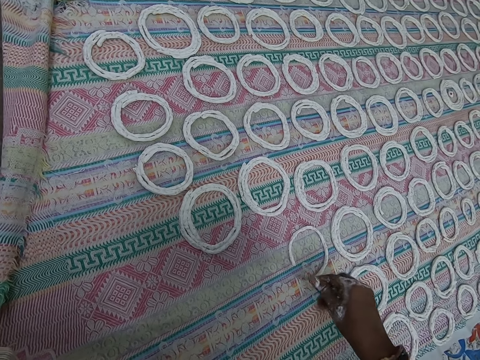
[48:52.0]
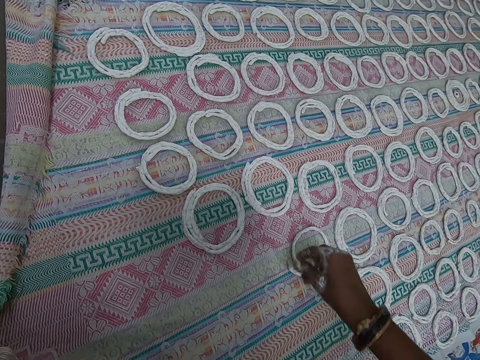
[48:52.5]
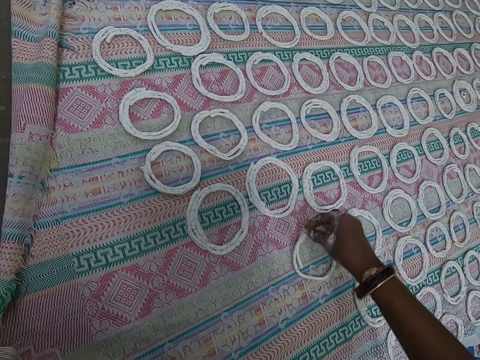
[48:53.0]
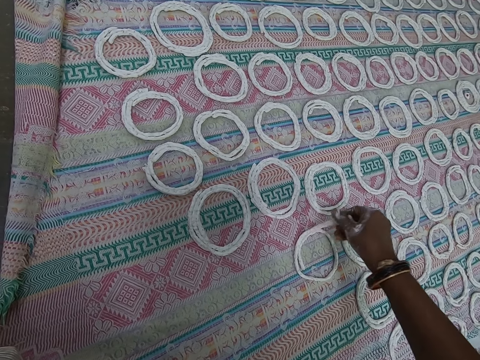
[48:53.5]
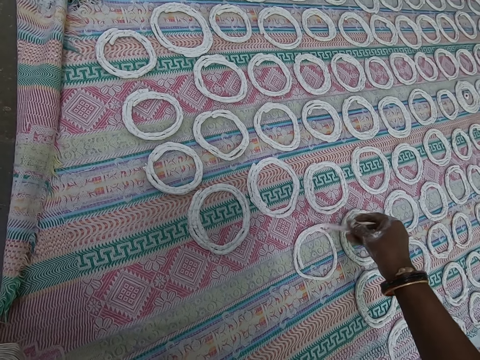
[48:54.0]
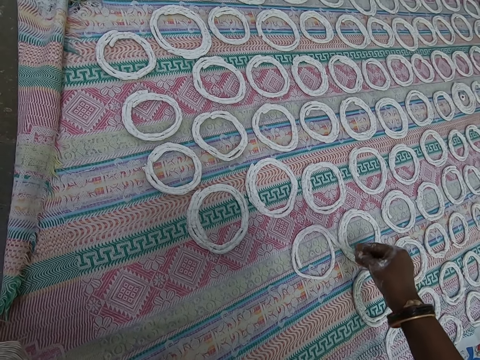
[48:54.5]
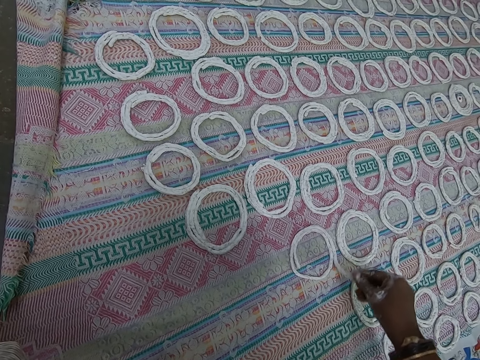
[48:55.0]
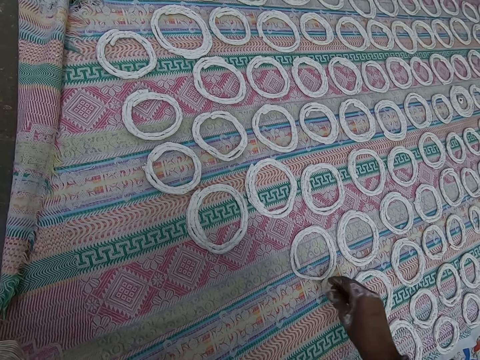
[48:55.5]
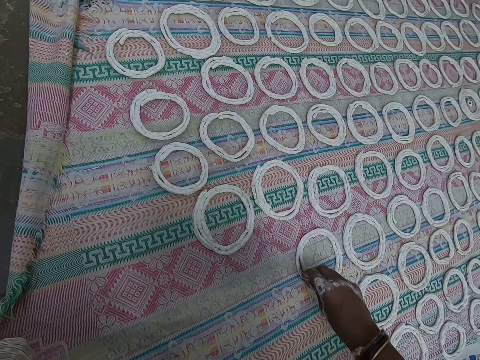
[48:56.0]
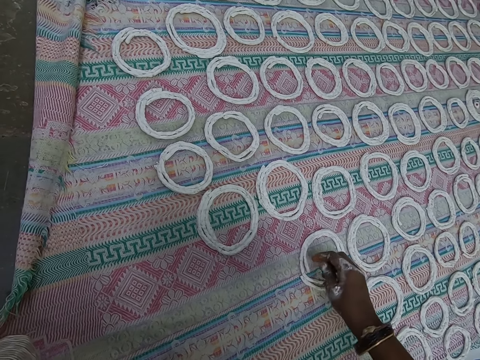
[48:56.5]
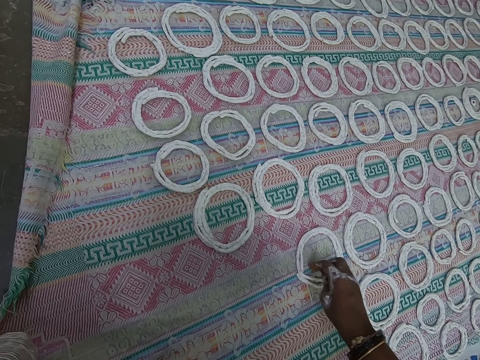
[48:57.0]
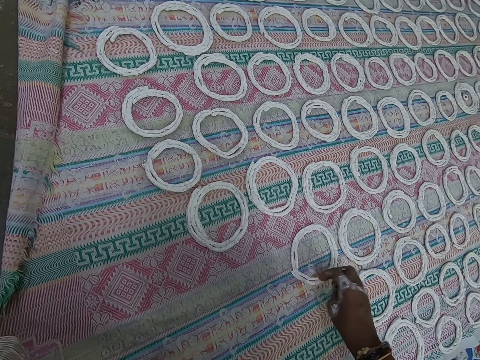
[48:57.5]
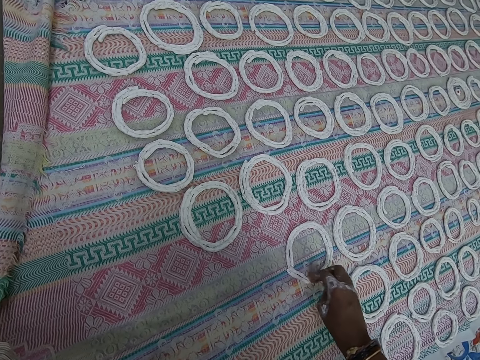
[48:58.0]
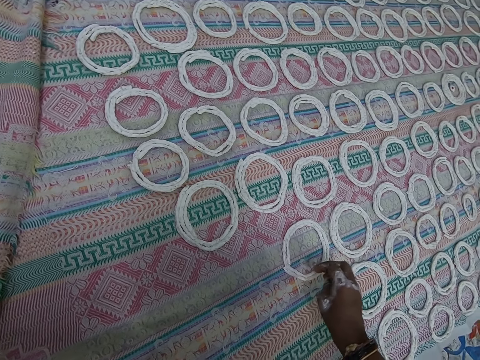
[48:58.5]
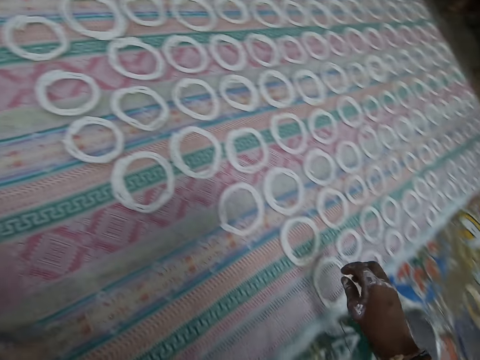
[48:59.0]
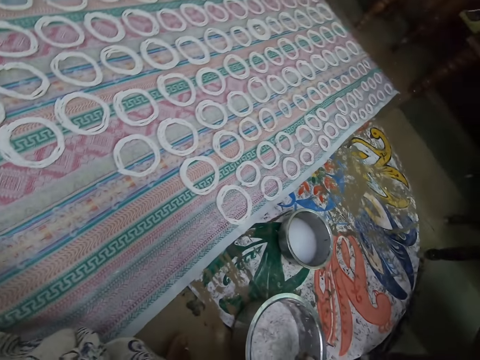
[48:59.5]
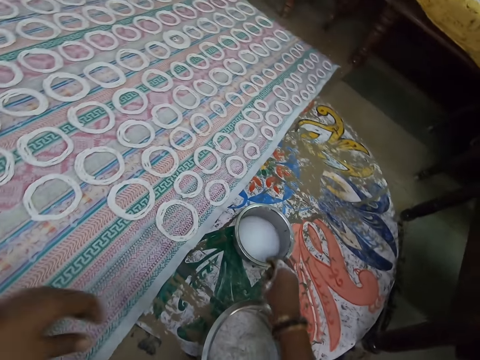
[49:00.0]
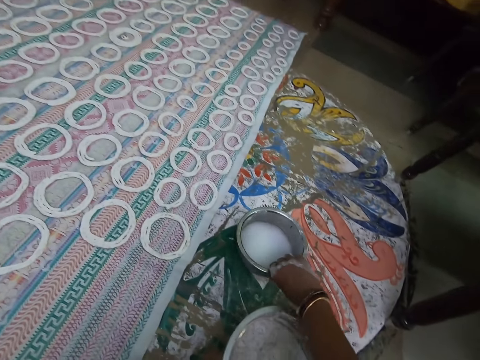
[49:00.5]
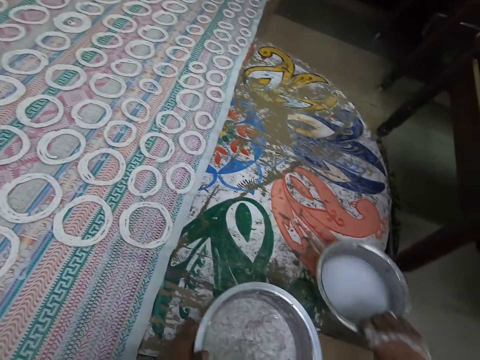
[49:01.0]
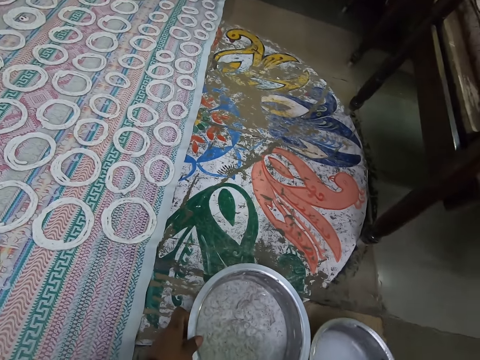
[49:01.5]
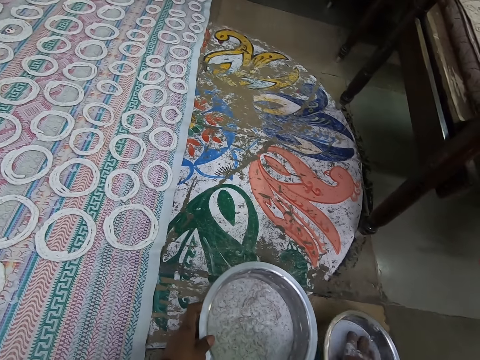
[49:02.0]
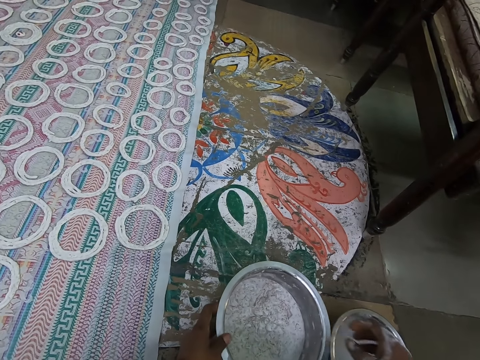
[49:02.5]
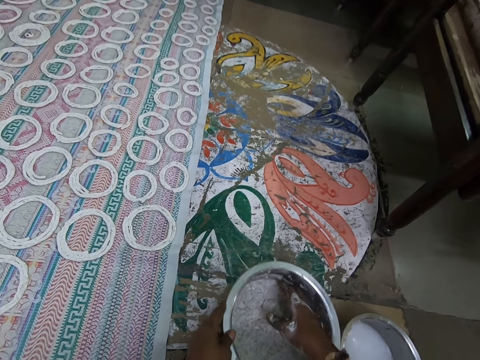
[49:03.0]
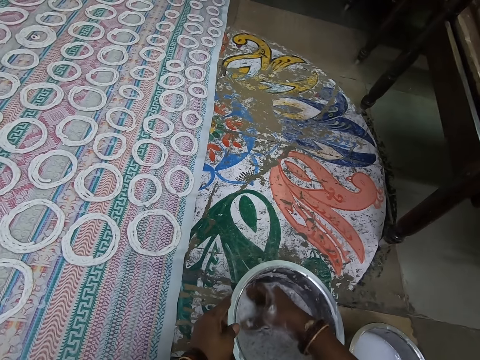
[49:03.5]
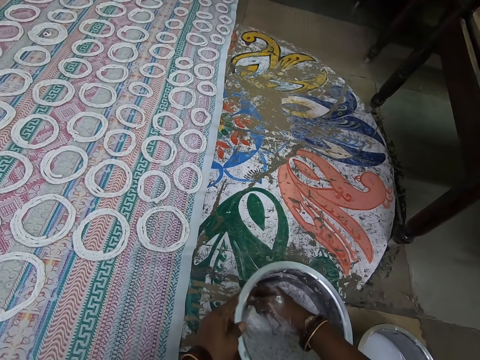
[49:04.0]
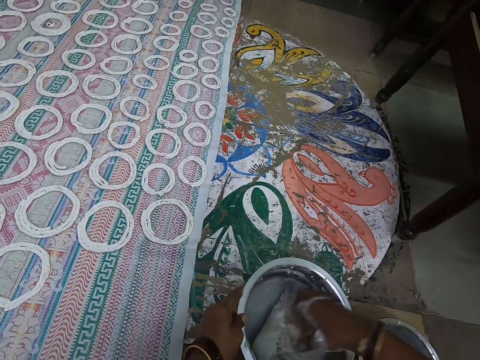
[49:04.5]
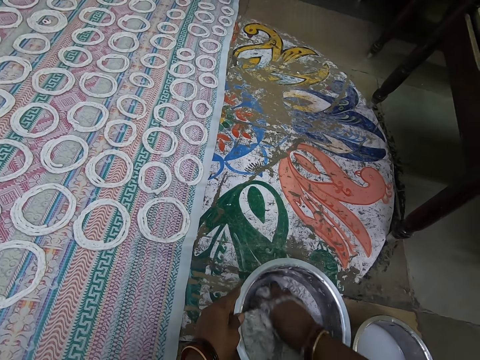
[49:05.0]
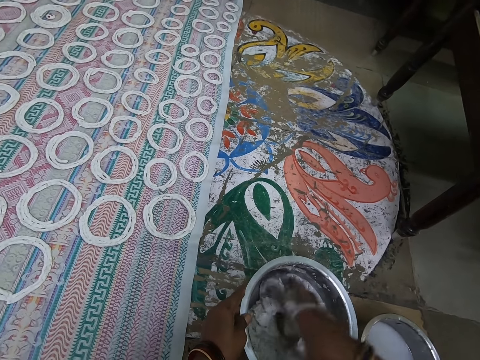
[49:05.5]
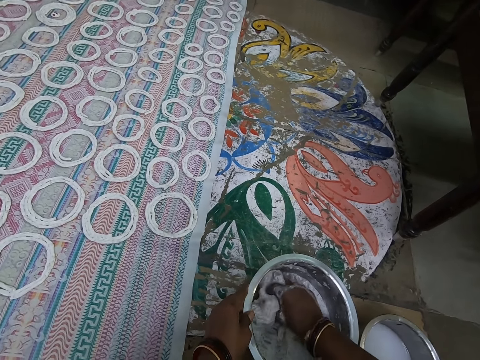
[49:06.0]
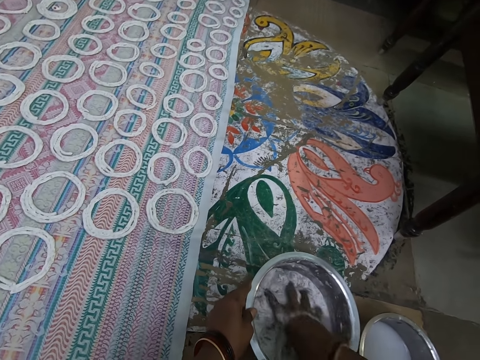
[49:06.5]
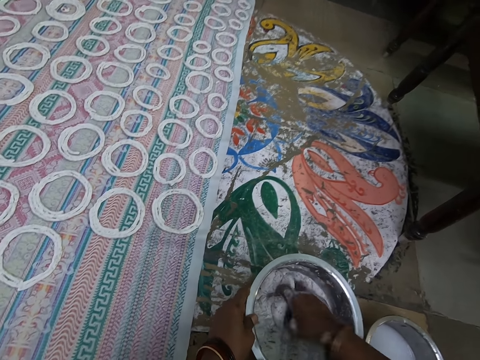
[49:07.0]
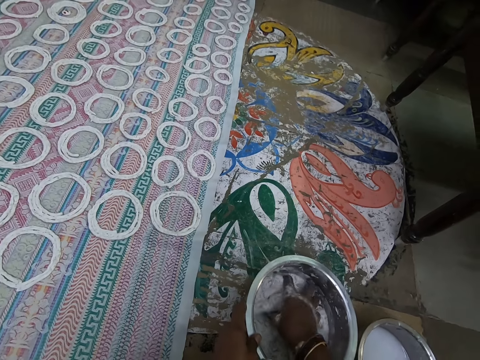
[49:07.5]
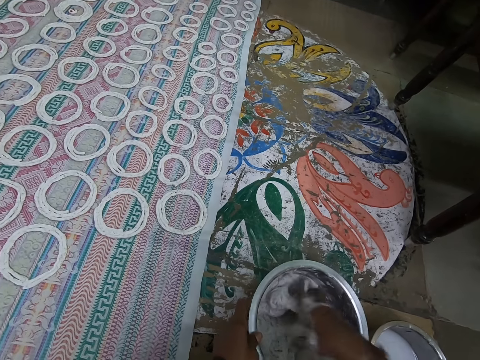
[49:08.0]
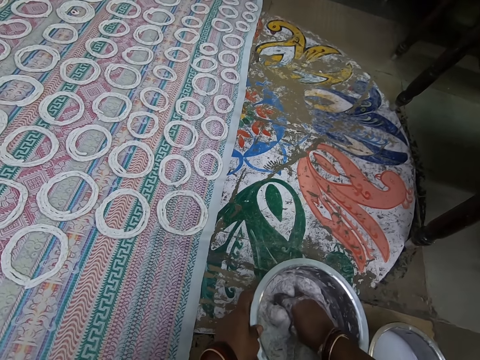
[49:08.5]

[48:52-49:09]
The camera wearer touches the shaped dough on the cloth with her right hand. They align the dough. They pull his hand off the dough. They move the stainless bowl of water on the ground with her right hand. They pick up a cooking pan. They move the stainless bowl of dough on the floor with her left hand. They put the cooking pan on the floor. They put her right hand in the stainless bowl of water on the ground. They wash his hand in the cooking pan. They pull his hand off the cooking pan. They stir dough from the stainless bowl on the ground with her right hand. They squeeze the dough in the stainless bowl with her right hand.

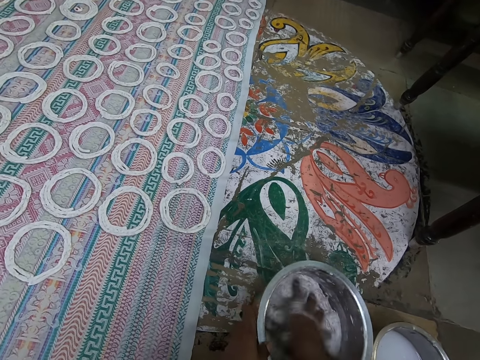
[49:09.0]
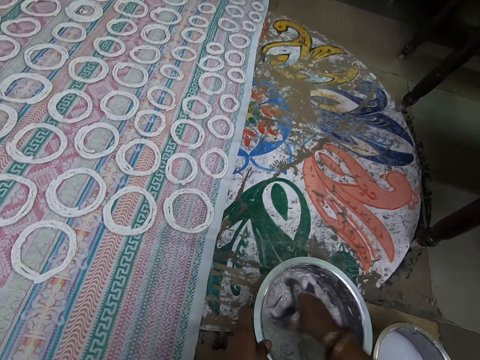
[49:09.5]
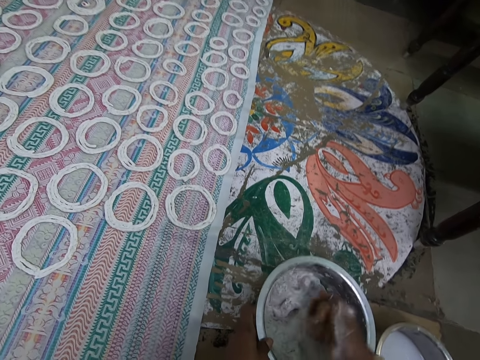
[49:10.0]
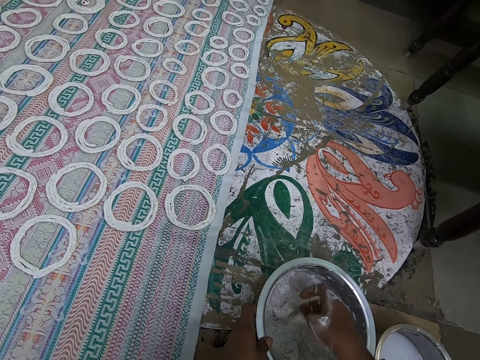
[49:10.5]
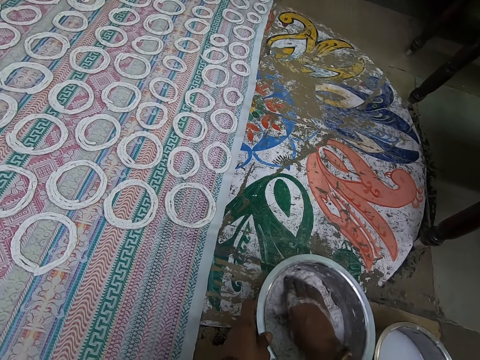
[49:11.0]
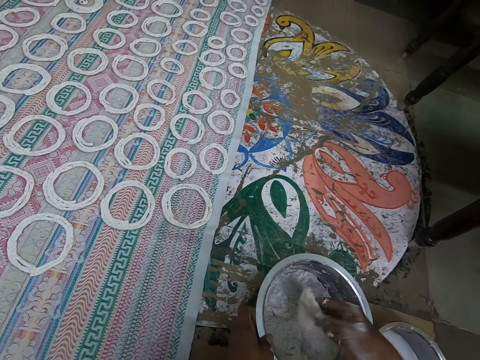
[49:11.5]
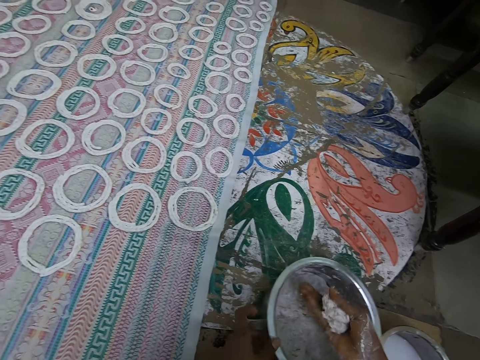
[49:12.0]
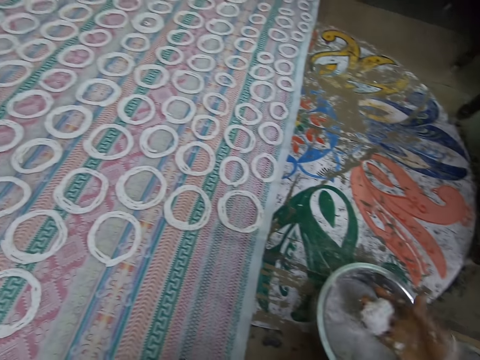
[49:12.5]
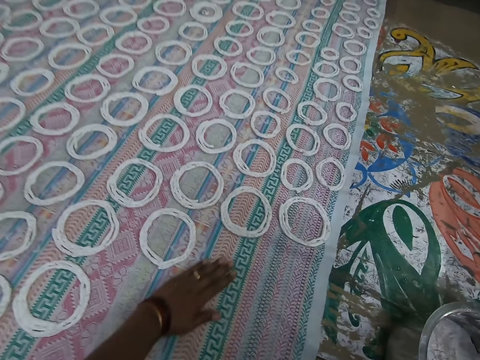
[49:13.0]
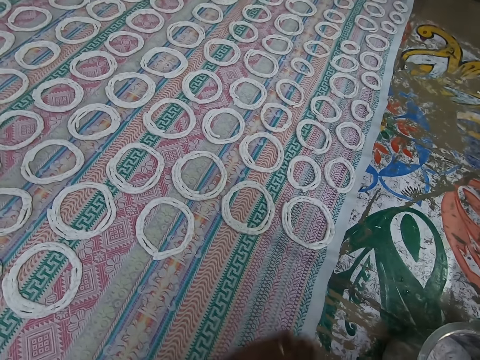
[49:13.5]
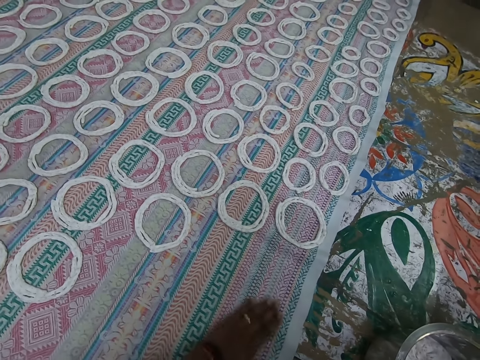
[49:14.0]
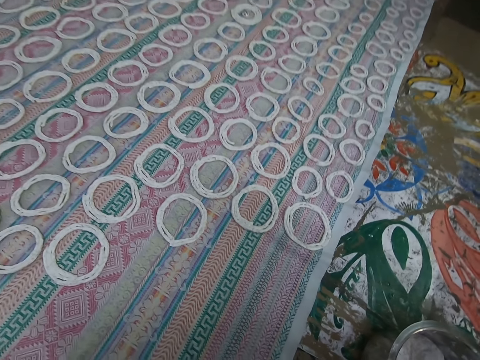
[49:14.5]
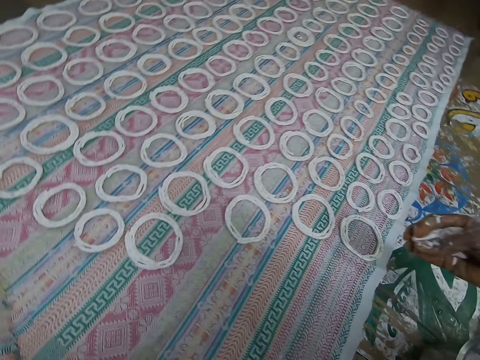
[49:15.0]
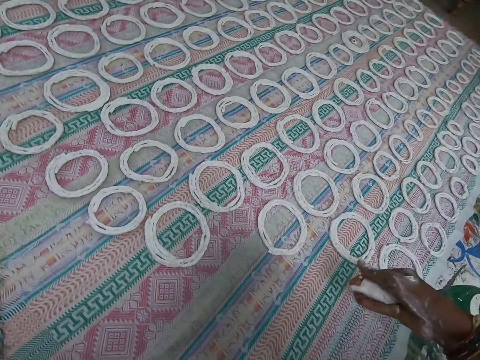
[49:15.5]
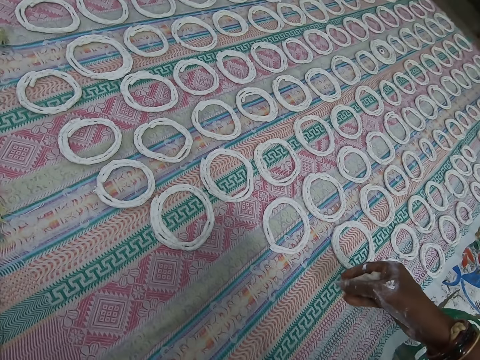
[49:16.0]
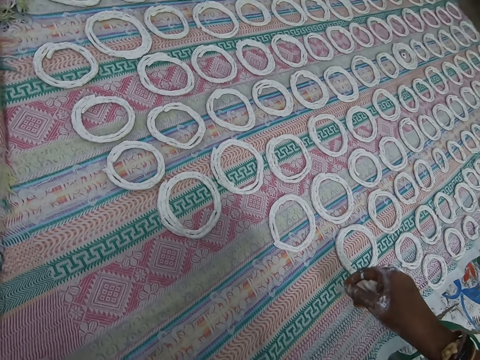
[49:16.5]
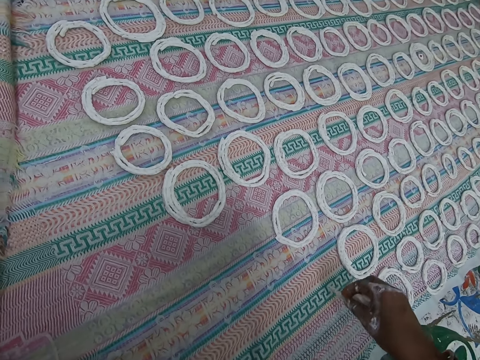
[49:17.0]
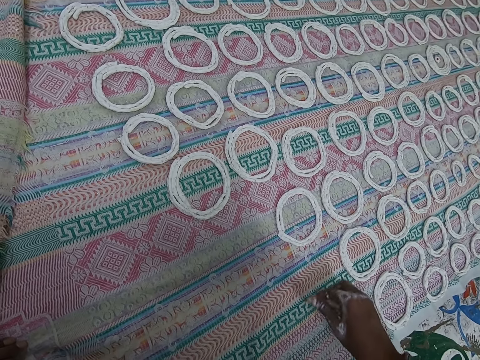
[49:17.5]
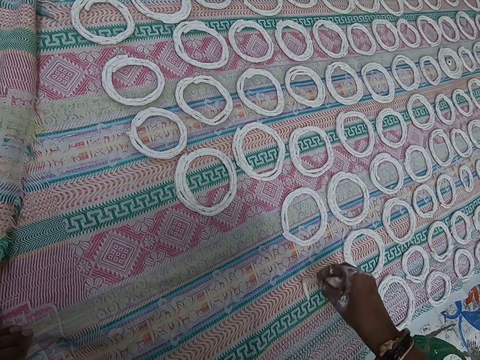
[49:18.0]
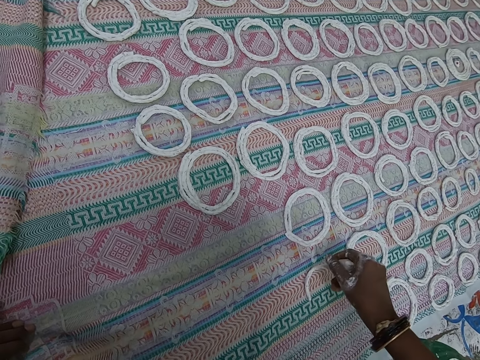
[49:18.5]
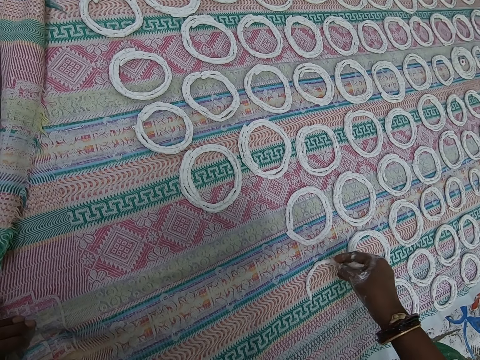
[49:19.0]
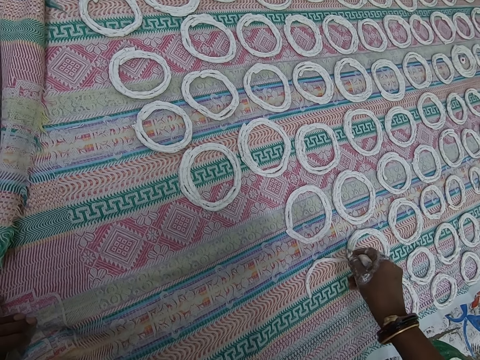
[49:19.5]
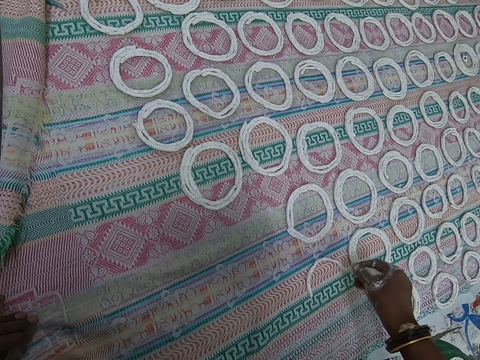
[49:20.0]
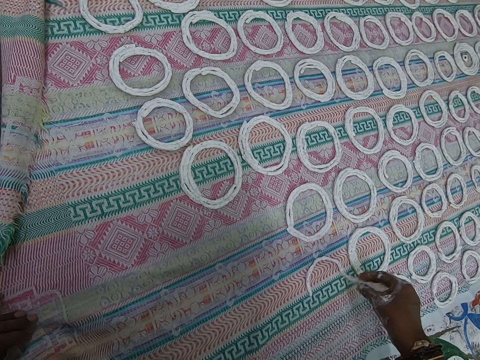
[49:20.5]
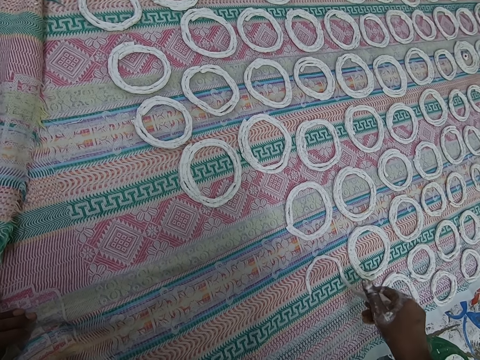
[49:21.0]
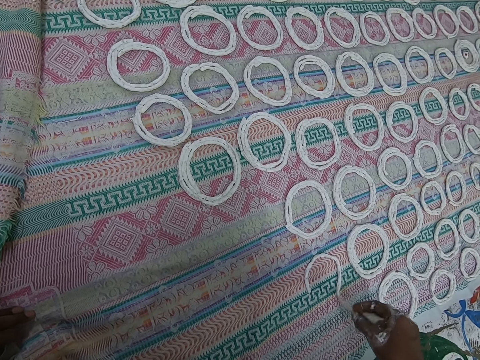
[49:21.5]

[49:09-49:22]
The camera wearer scoops dough from a stainless bowl on the ground with her right hand. They cut the dough with his hand and squeeze the dough with his hand. They clean the cloth on the ground with her left hand. They roll the dough in her right hand. They squeeze the dough with his hand. They lay the dough on the cloth on the floor into shape with her right hand. They rotate the dough around the mat.
